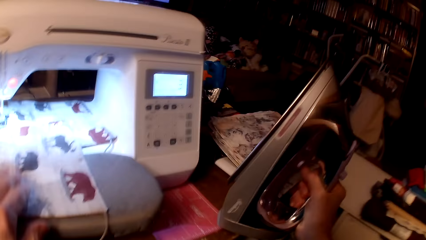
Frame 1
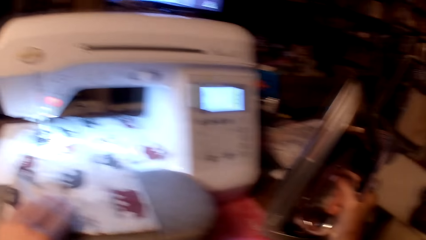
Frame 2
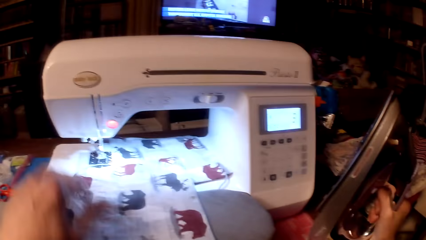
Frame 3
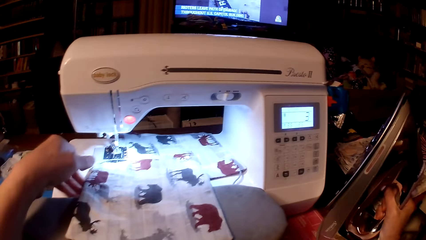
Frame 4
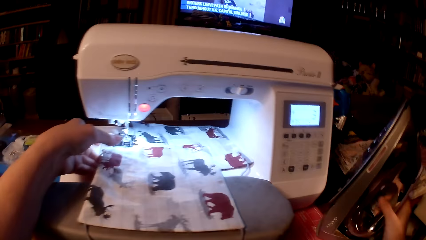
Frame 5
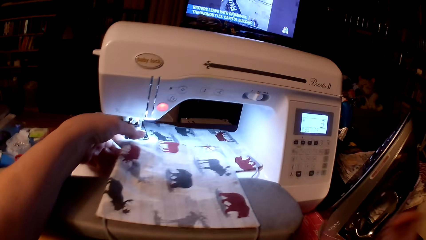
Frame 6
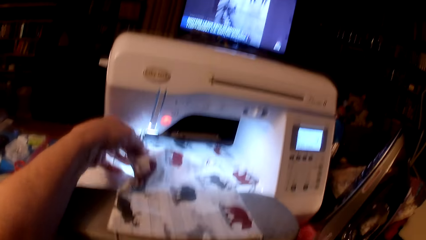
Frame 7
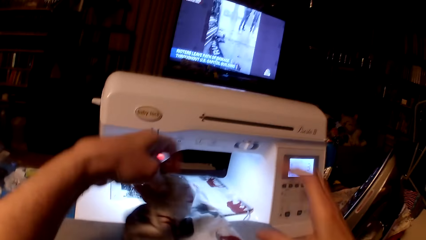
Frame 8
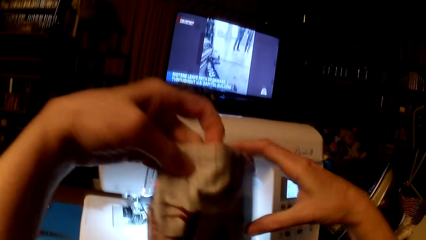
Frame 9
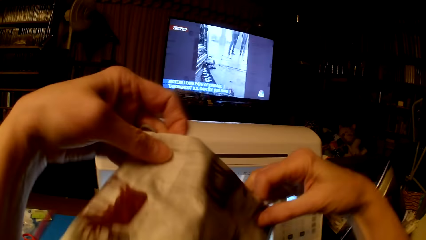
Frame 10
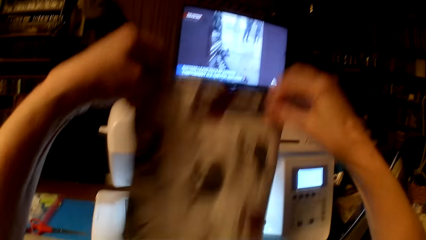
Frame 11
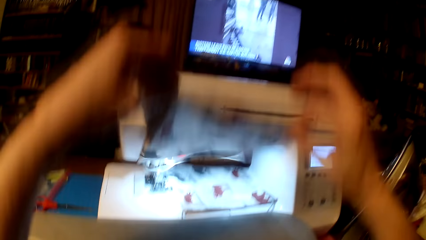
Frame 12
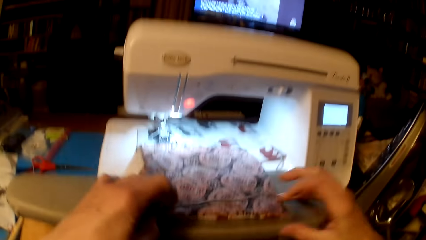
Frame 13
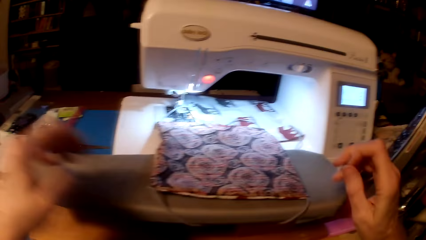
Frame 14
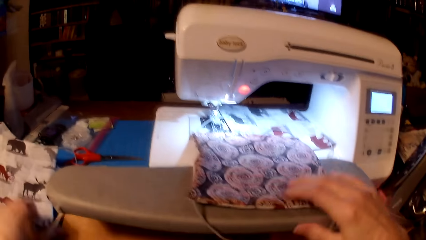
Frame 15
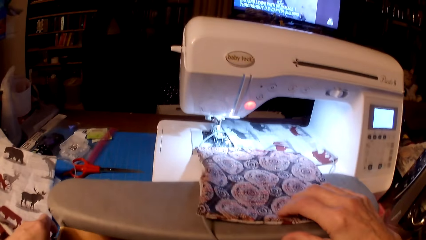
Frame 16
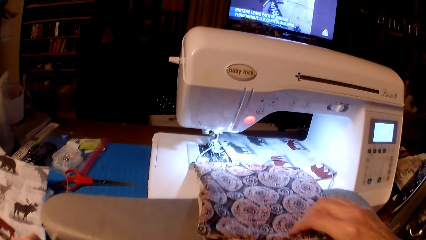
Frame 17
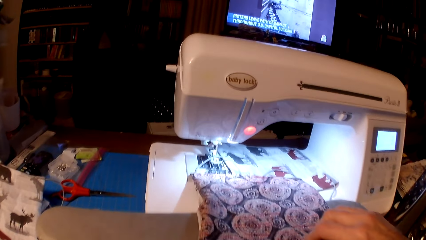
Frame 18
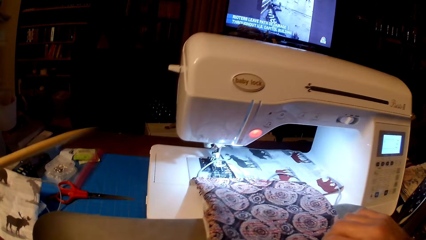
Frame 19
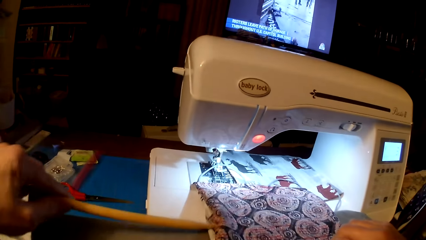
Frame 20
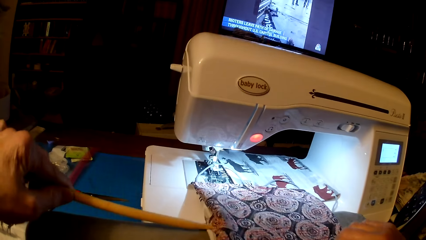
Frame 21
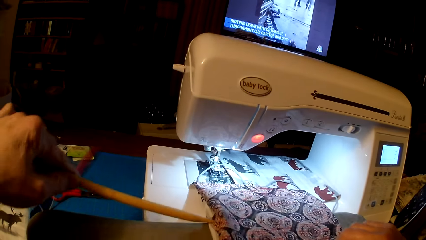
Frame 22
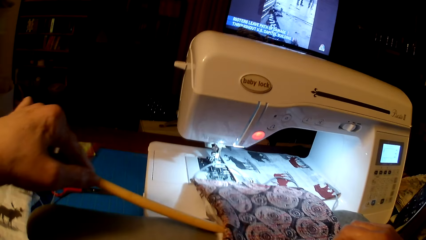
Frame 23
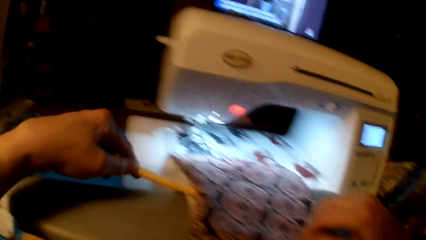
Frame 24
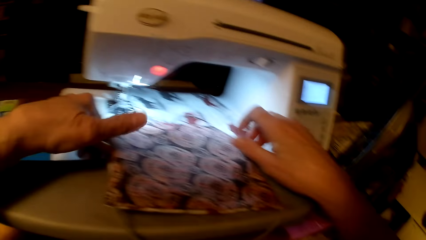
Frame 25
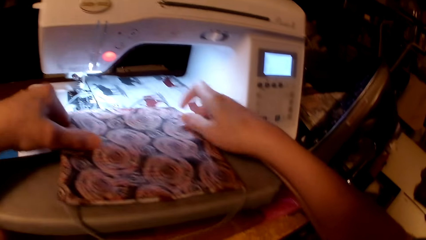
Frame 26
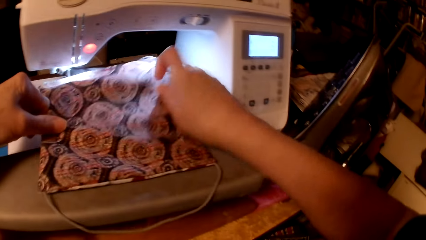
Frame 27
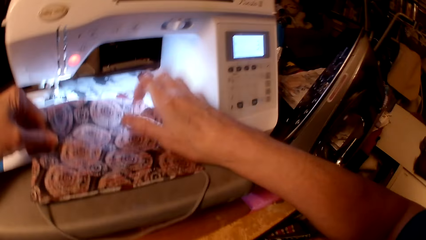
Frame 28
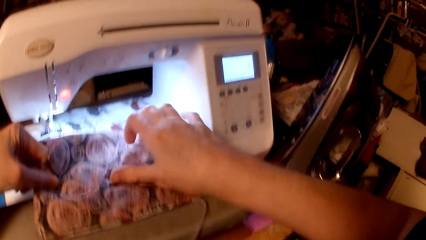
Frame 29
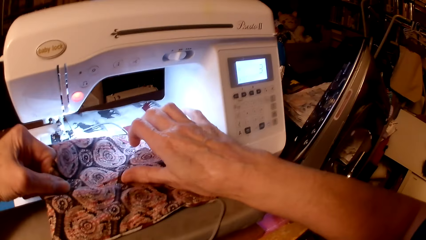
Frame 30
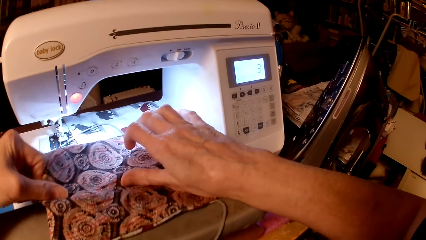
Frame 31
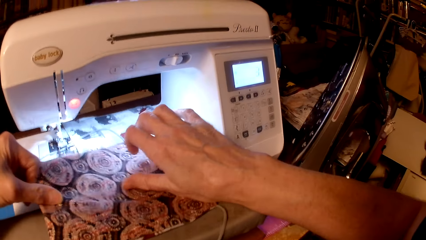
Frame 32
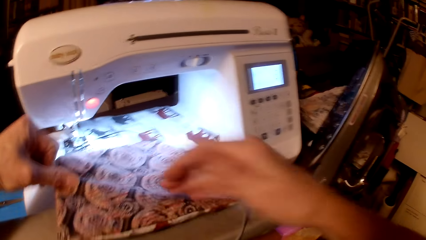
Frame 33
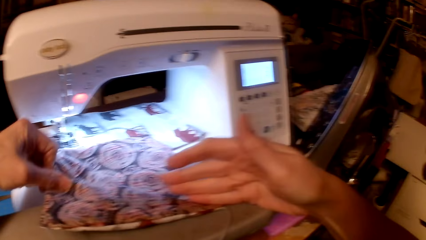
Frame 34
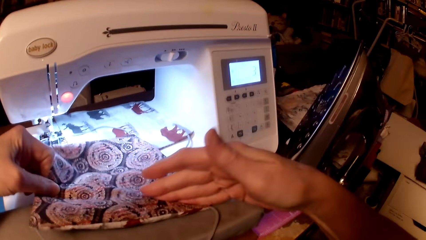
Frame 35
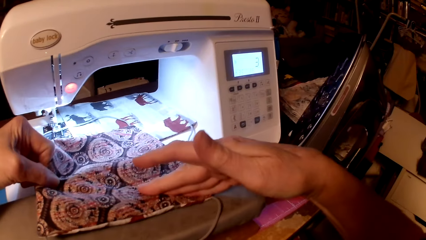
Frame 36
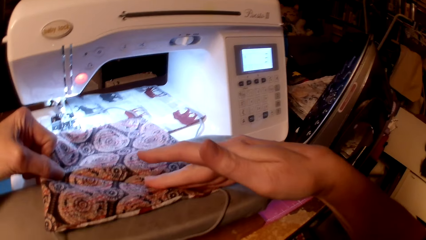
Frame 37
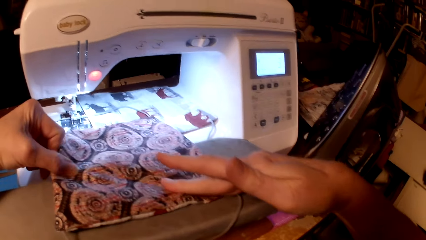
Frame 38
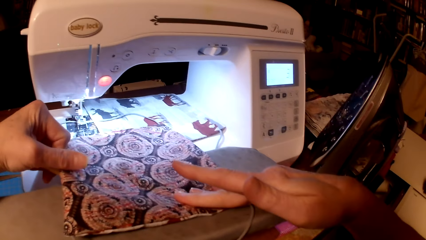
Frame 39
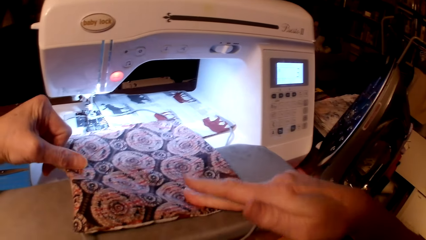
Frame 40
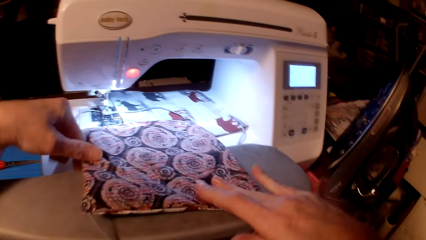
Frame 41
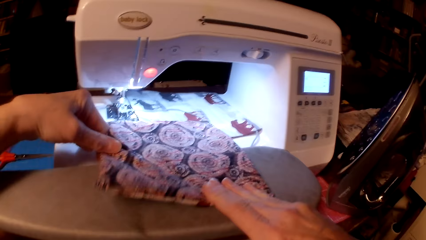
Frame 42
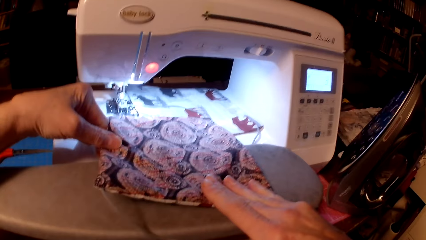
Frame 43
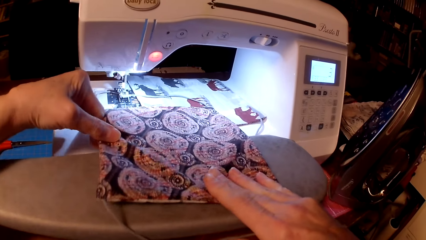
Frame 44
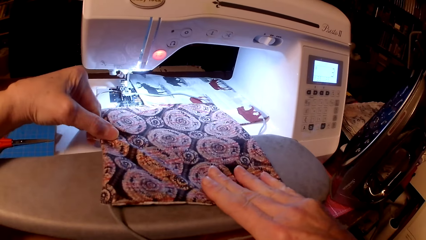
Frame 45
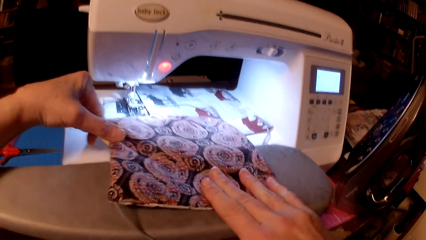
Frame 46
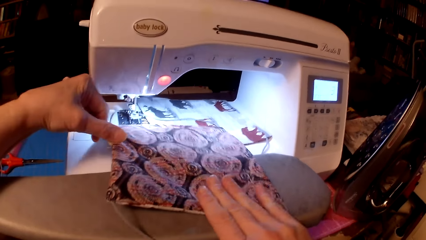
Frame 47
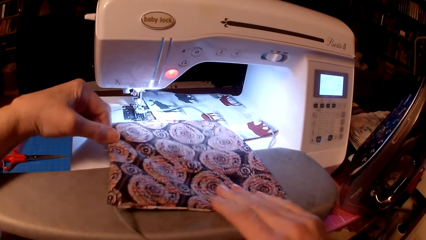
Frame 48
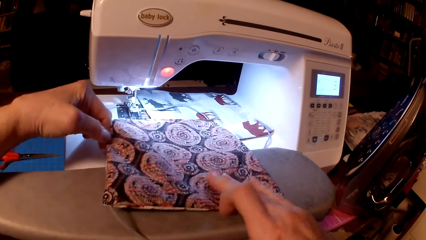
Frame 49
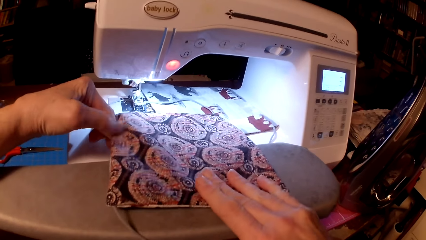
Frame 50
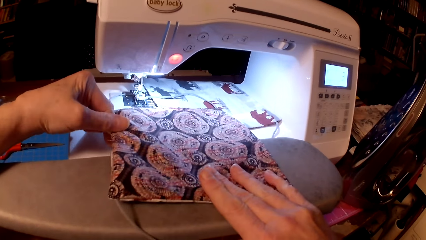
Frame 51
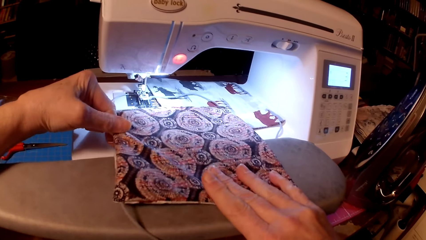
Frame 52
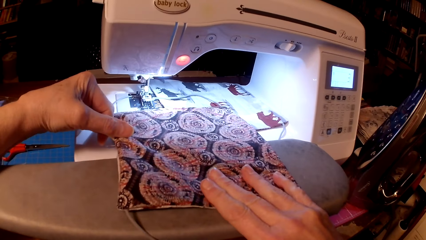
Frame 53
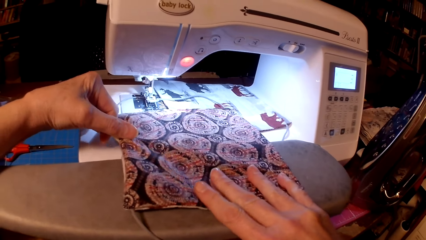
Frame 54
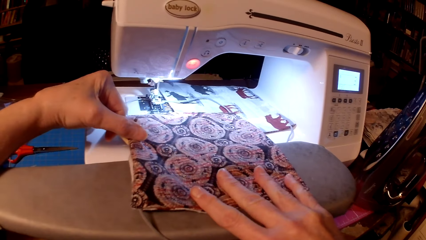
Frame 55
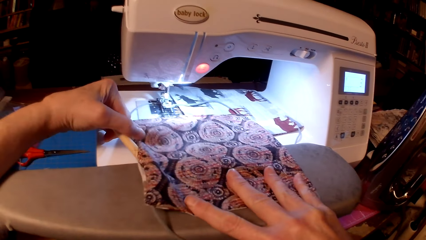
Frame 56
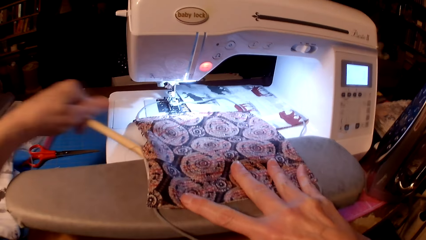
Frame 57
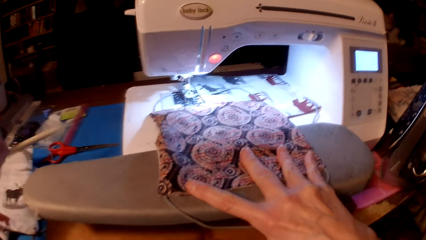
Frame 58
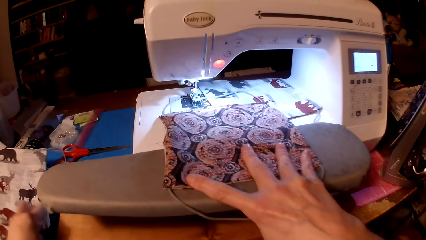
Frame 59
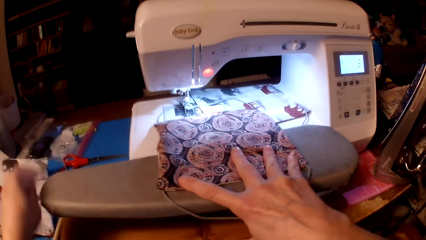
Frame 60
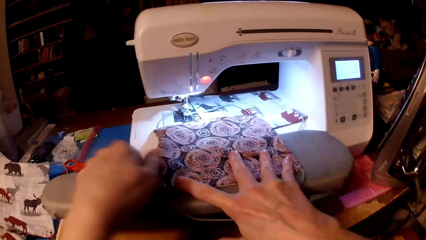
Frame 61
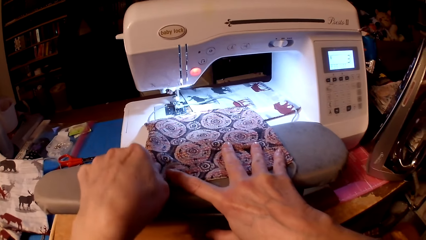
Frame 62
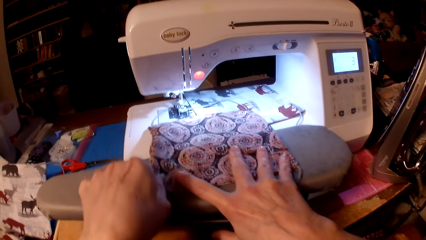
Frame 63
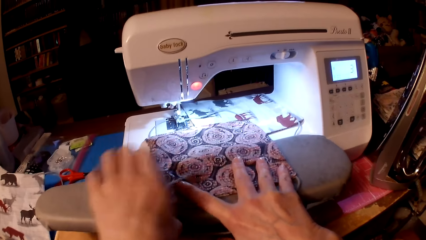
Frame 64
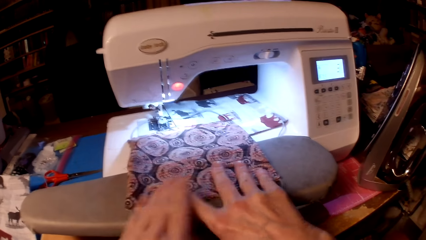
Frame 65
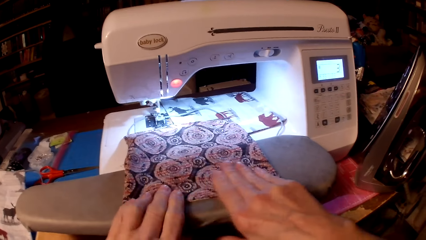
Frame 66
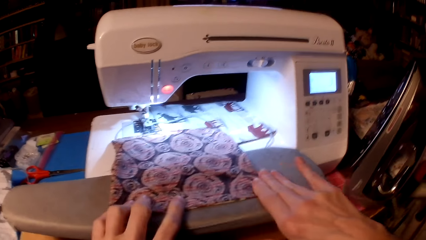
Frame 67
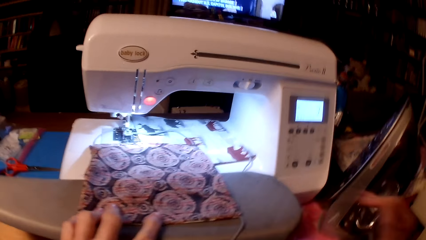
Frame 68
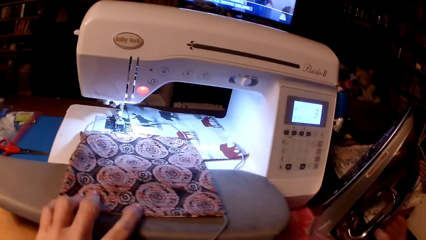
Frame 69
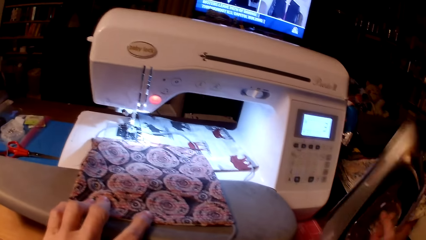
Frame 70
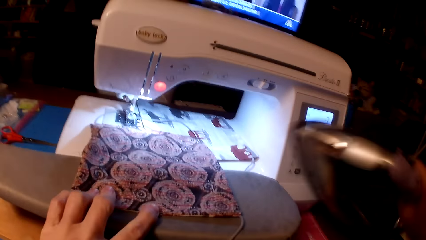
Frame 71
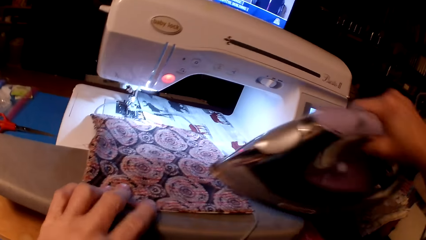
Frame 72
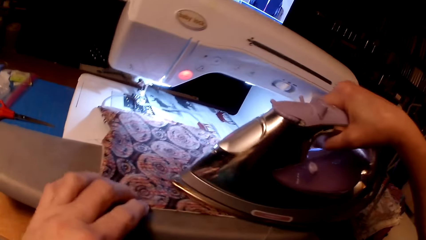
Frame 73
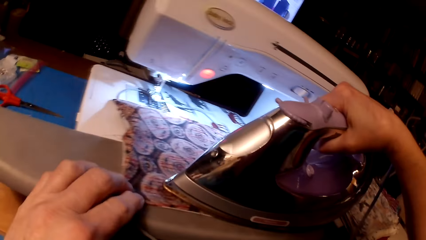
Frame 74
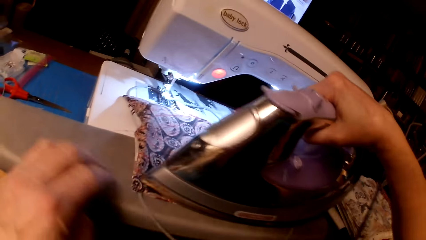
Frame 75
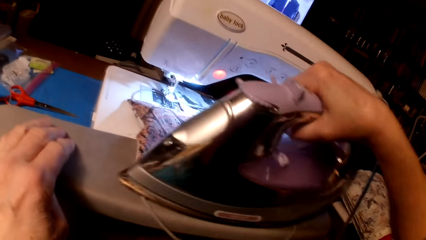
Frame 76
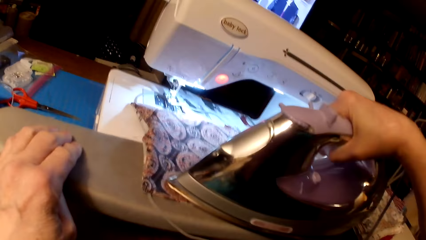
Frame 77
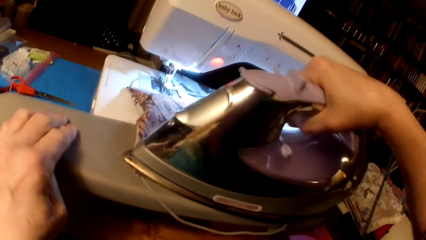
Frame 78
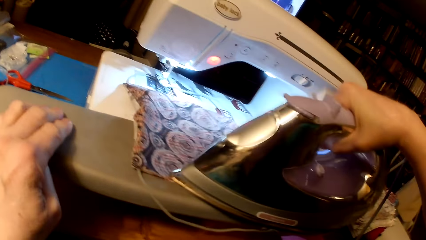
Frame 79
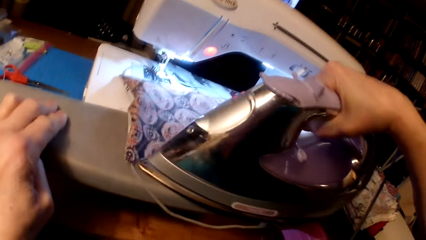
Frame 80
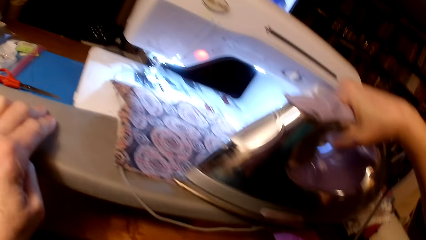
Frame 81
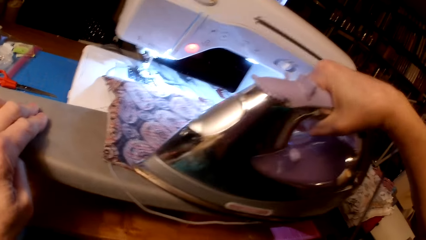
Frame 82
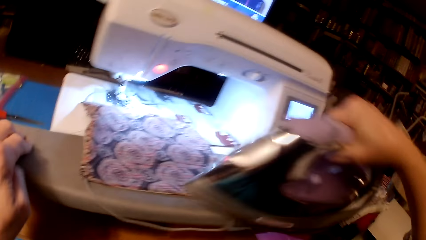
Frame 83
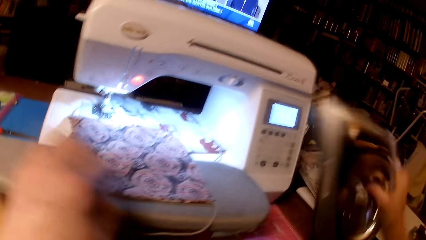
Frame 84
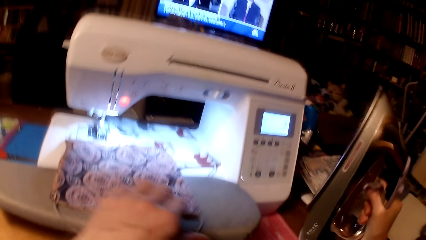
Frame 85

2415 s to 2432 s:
The camera wearer puts the iron box on the table. They straighten the piece of cloth, flip the throw pillow cushion, pick a wooden stick, straighten the throw pillow cushion, drop the wooden stick on the table, pick the iron box and iron the throw pillow cushion.
